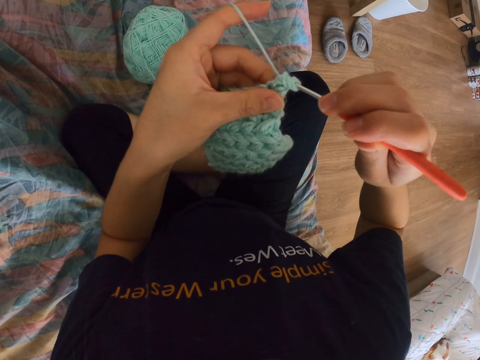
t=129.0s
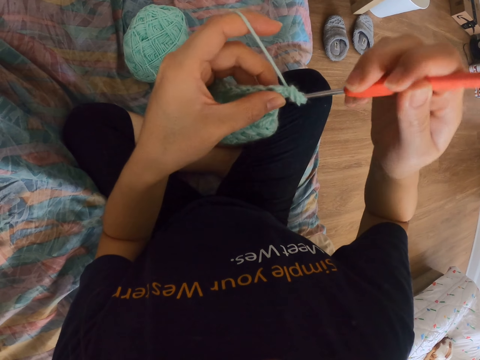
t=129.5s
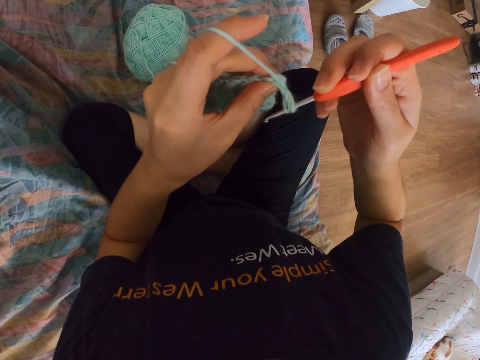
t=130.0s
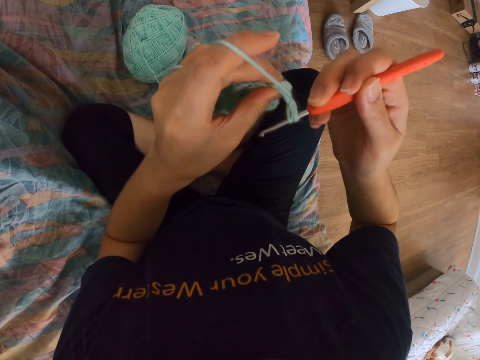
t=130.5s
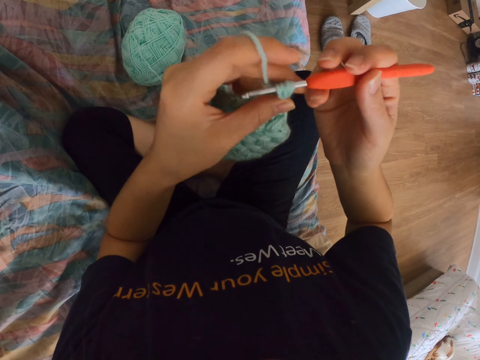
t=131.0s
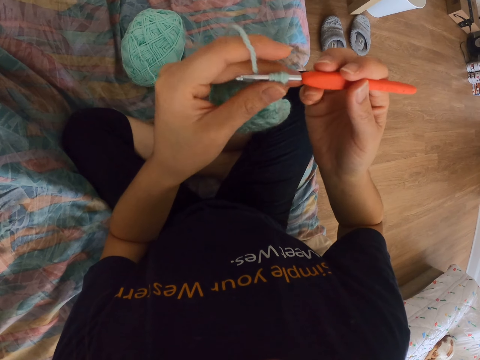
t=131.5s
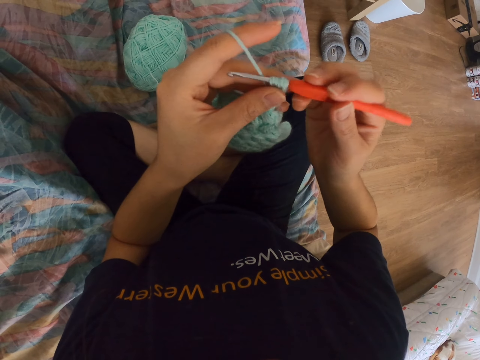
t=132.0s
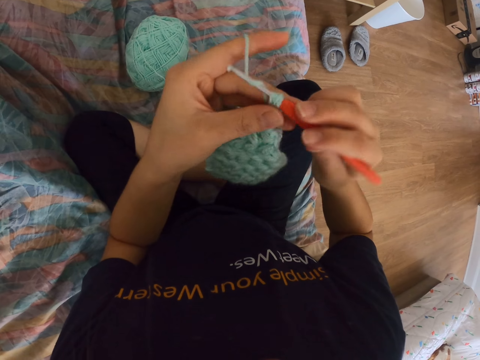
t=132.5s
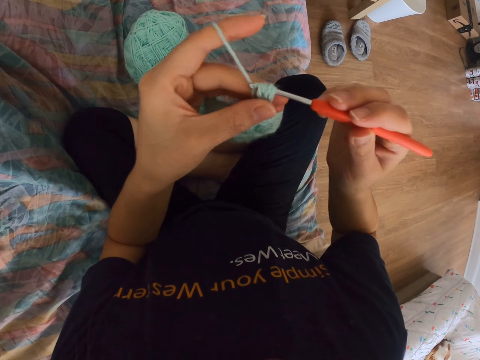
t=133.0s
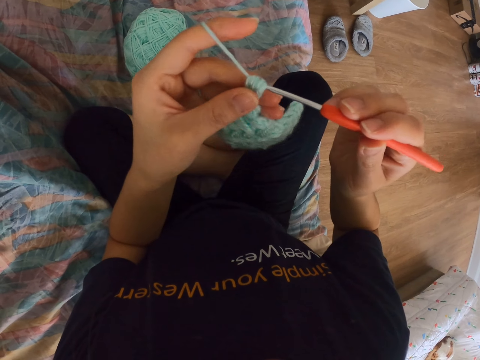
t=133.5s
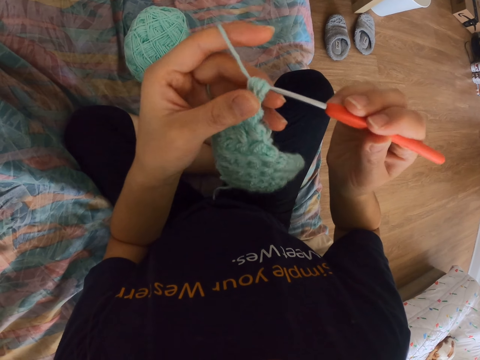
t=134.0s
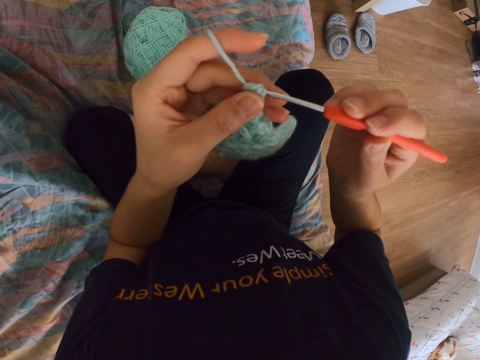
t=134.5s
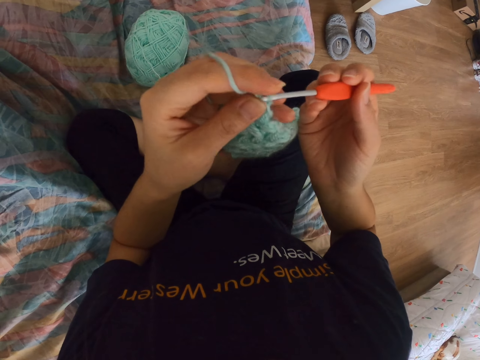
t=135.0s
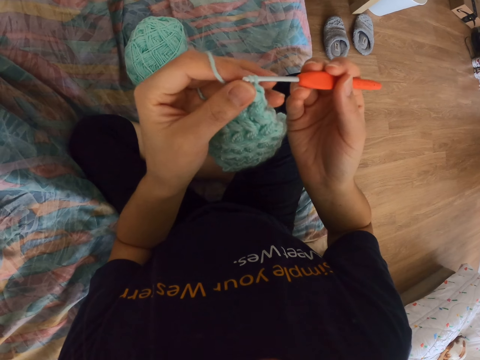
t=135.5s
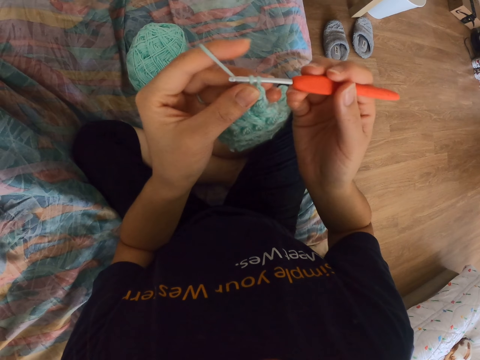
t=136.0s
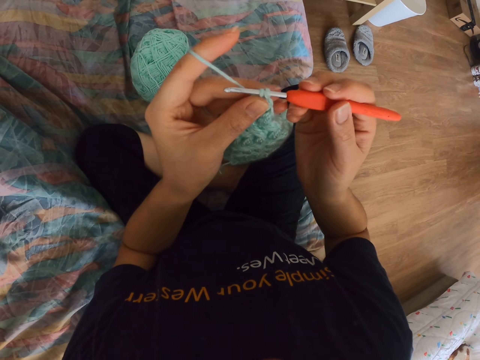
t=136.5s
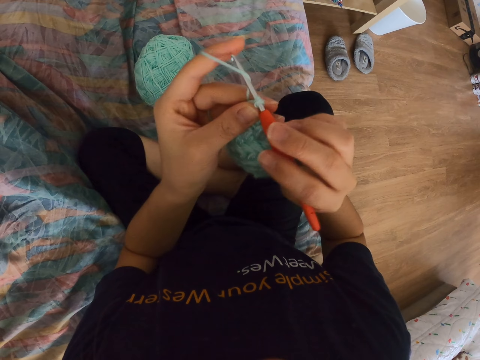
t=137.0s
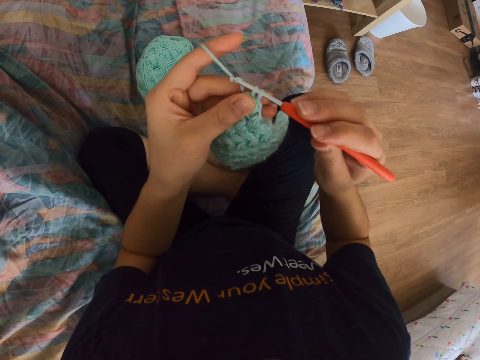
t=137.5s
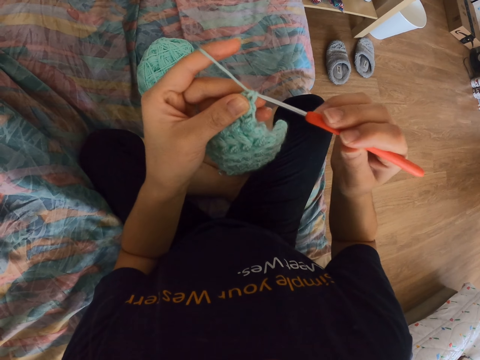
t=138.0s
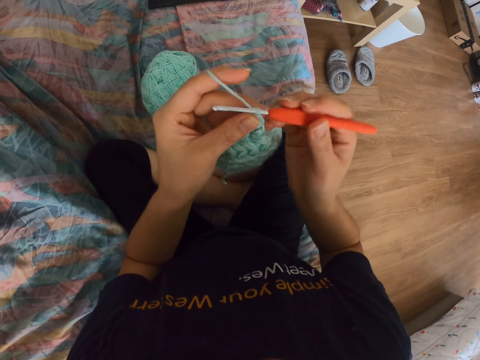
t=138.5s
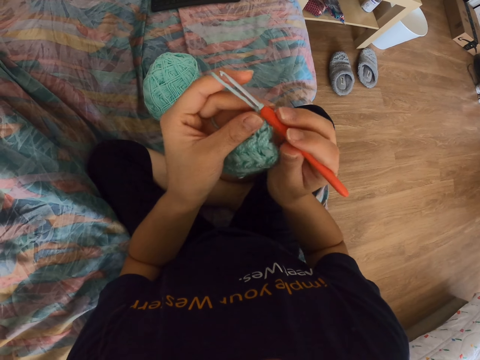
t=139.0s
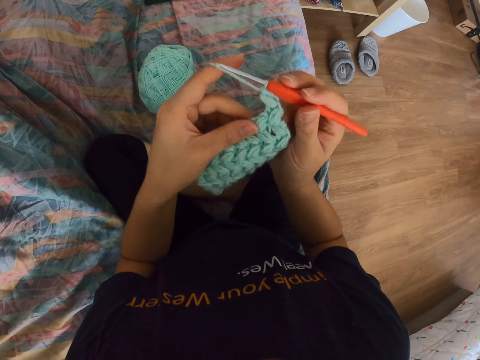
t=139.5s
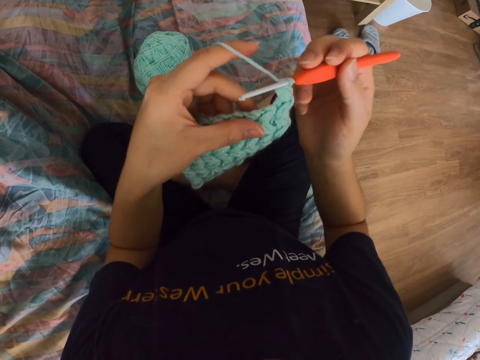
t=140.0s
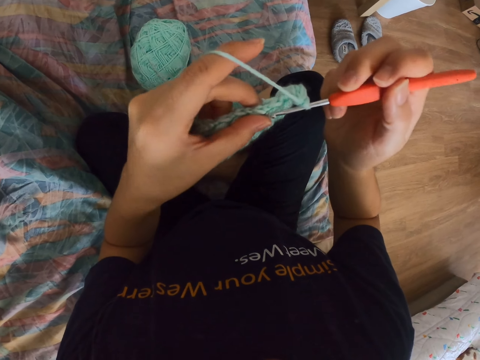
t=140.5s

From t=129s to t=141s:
The camera wearer pulls the string with the sewing needle repeatedly.

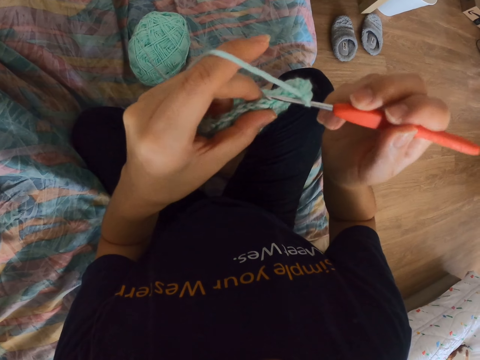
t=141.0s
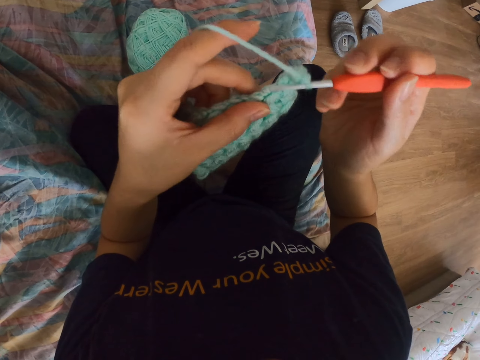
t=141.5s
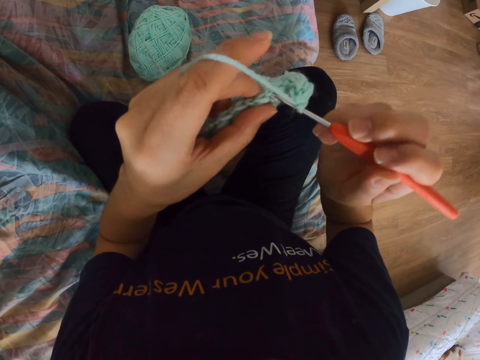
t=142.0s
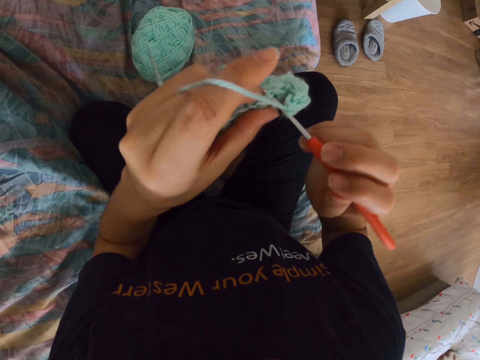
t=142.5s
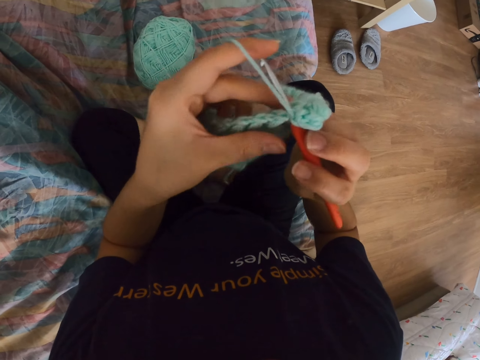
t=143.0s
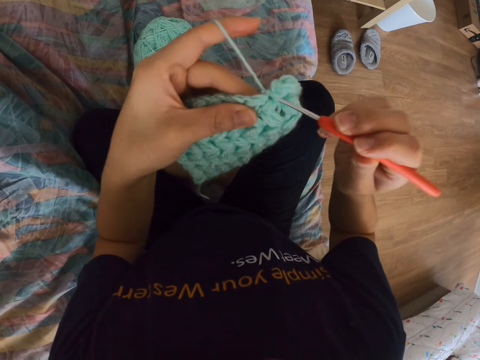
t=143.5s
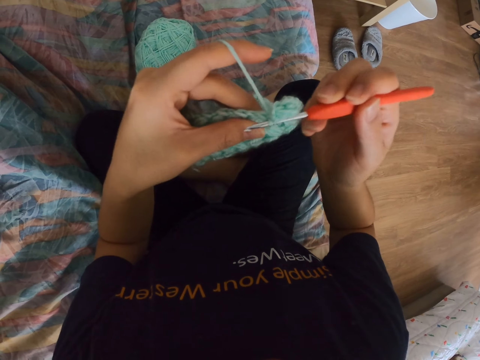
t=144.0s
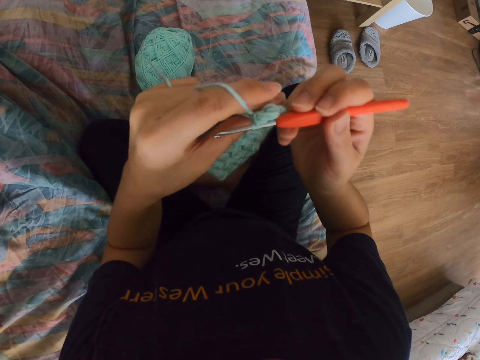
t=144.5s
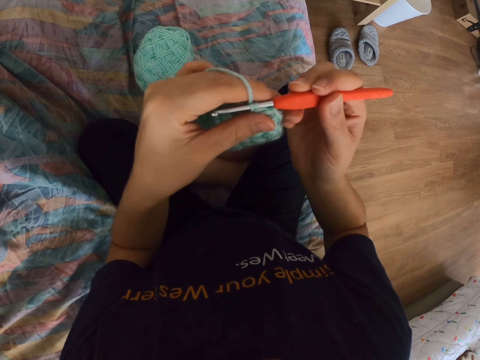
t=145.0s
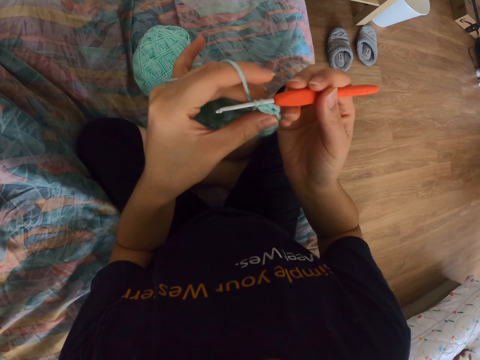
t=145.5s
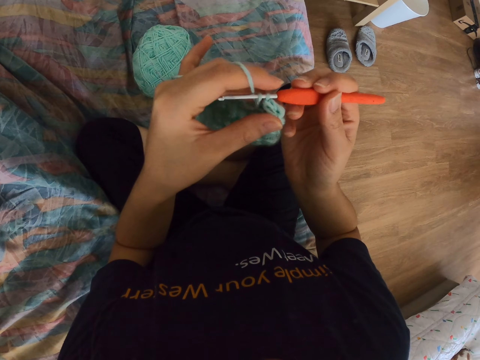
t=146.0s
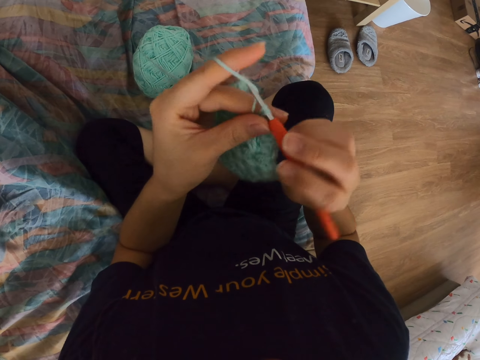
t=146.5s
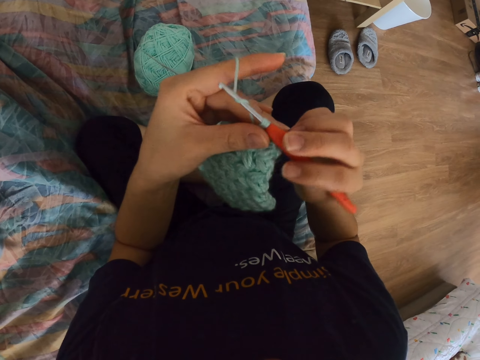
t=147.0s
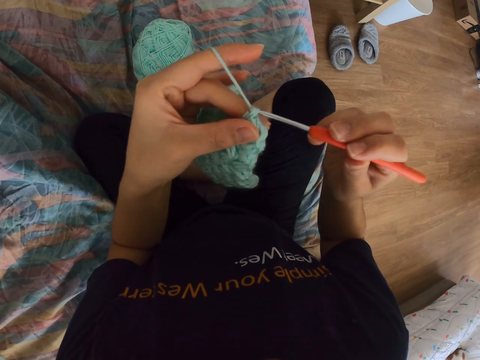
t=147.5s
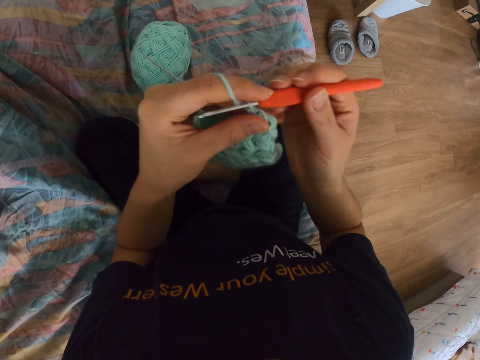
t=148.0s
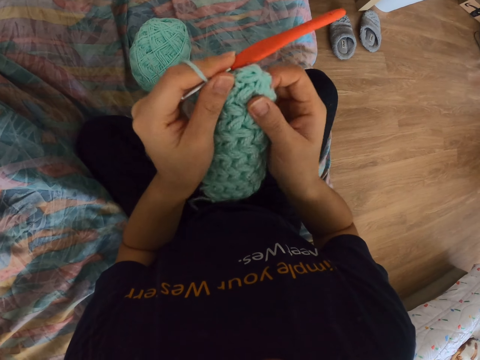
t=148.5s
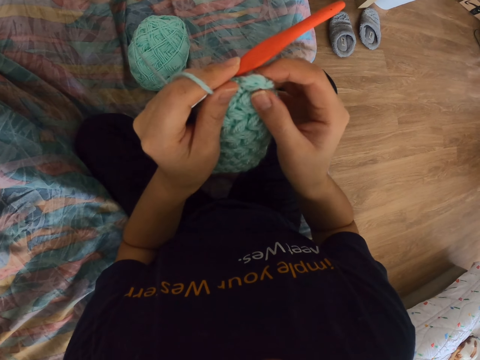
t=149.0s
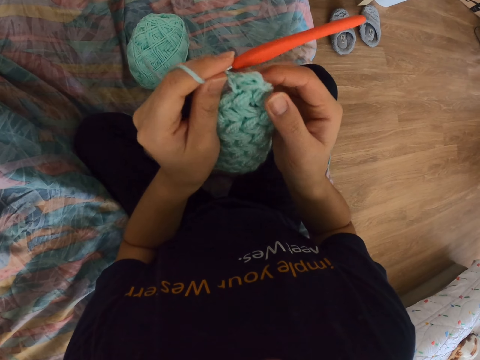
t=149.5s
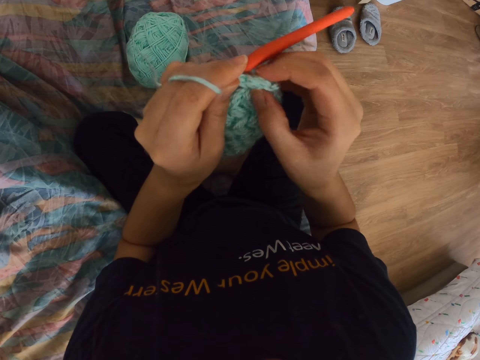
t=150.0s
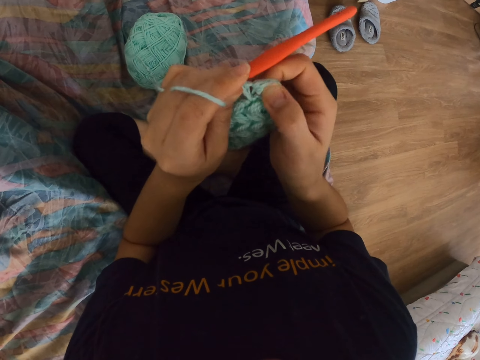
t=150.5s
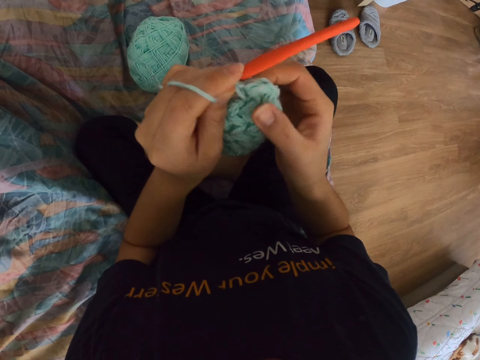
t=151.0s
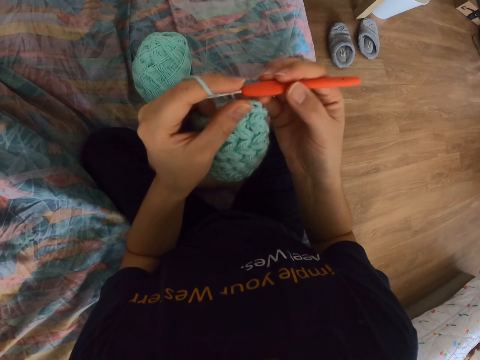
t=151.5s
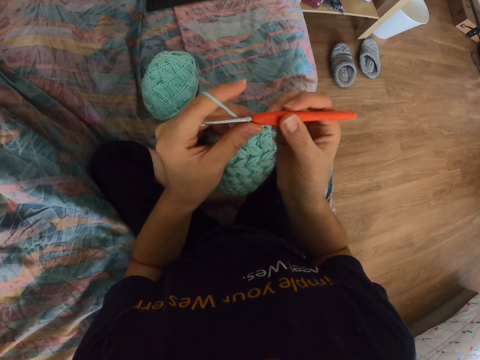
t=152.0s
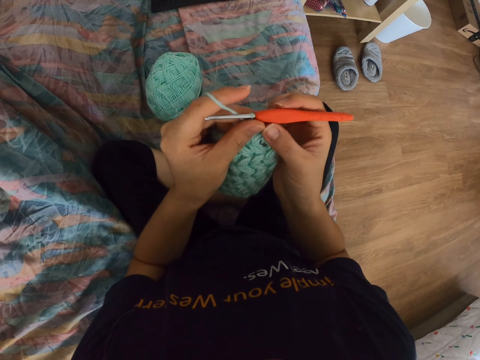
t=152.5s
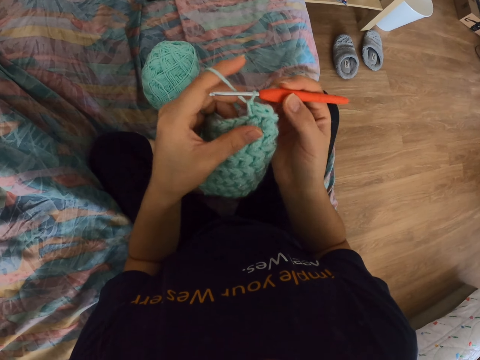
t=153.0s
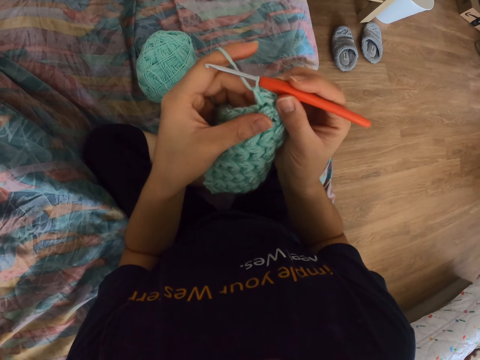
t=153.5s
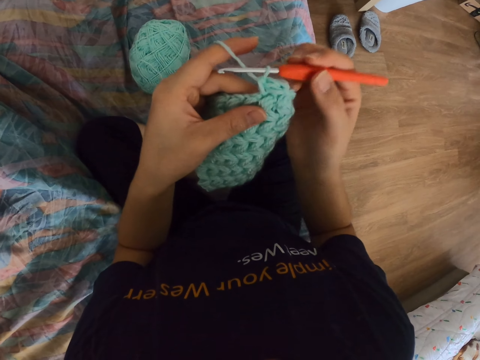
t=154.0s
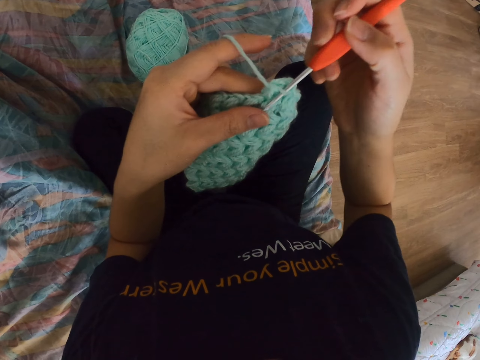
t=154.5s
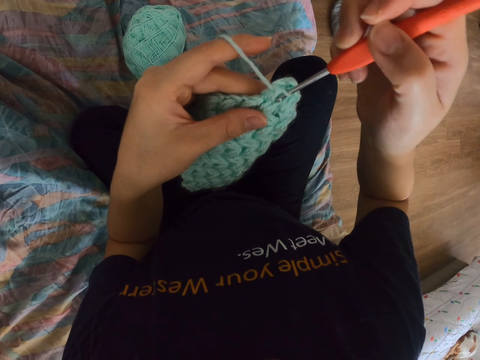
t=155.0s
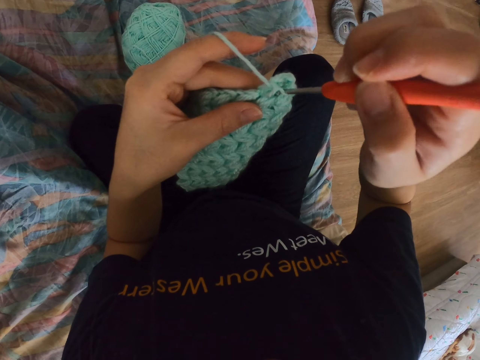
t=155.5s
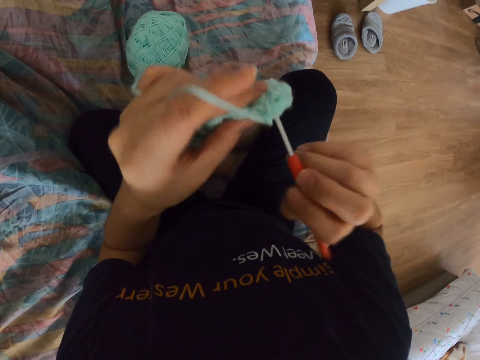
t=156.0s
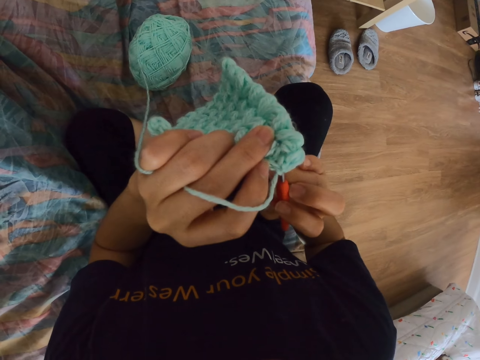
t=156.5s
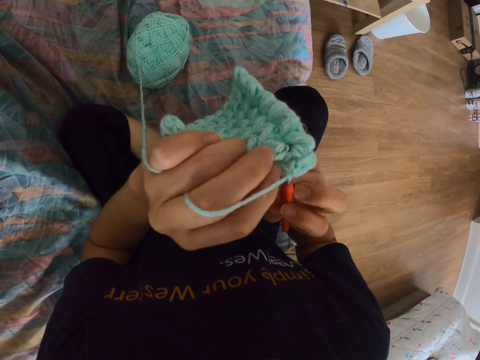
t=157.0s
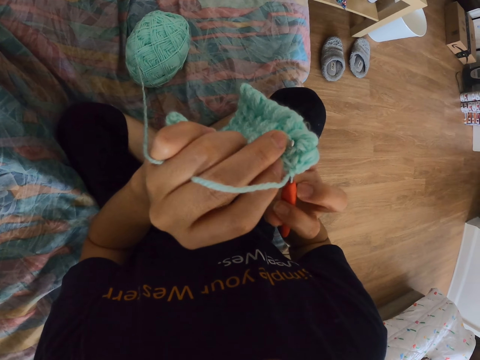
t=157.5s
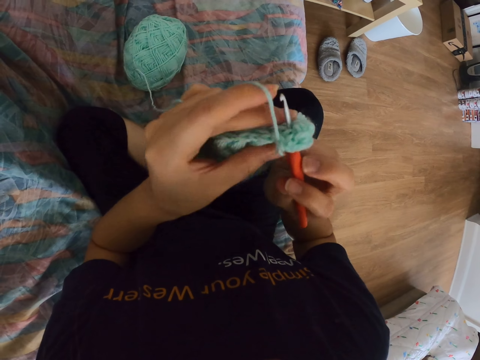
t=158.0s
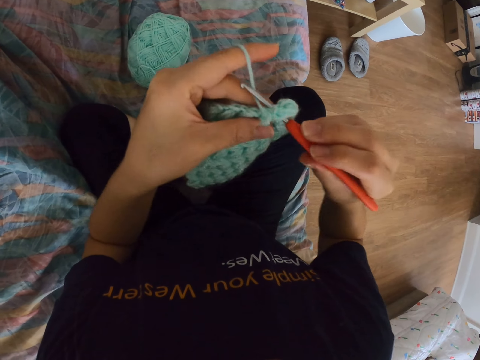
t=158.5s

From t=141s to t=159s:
The camera wearer inserts the needle to the cloth. They pull the string with the sewing needle. They pull the string with the sewing needle again. They release the needle and touch the cloth with the right hand. They adjust the crochet cloth. They hold the needle. They insert the needle to the cloth.
